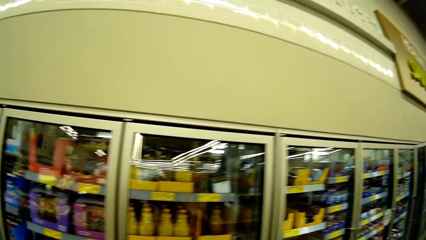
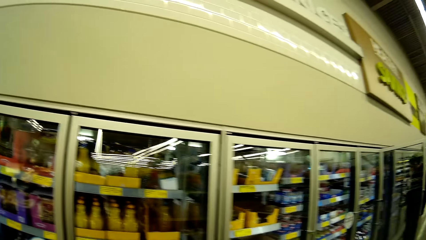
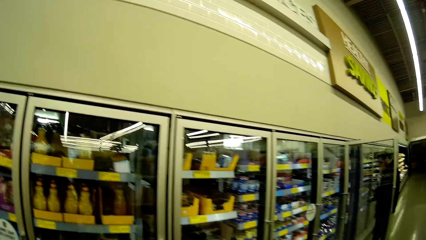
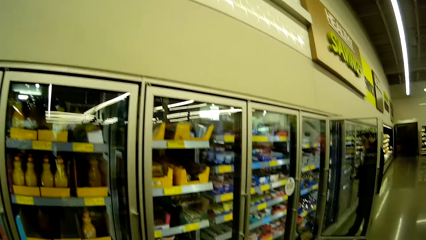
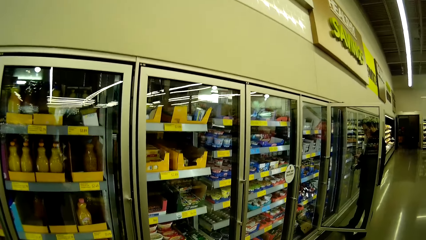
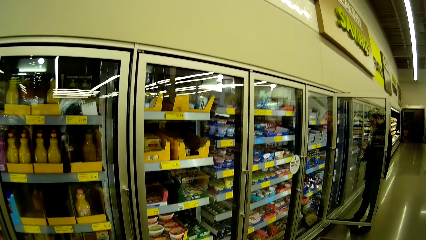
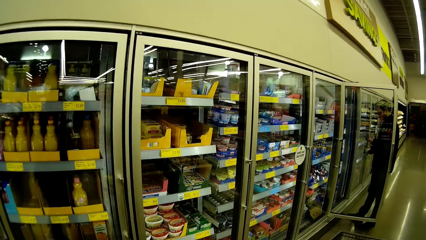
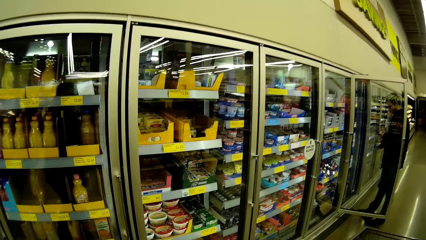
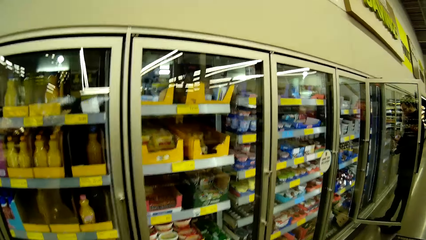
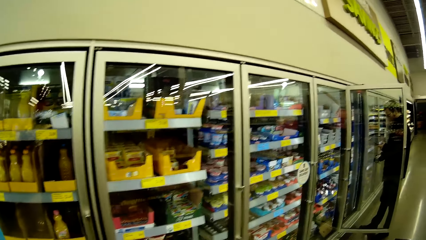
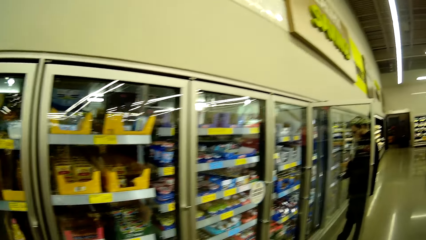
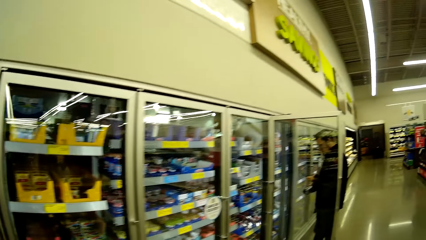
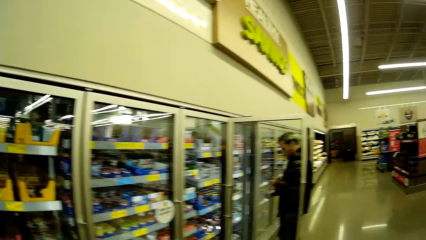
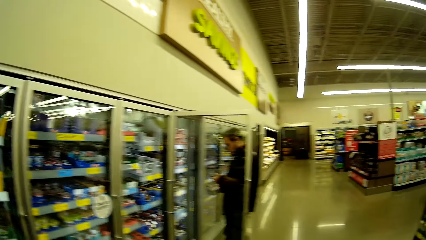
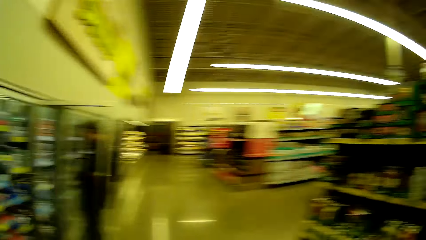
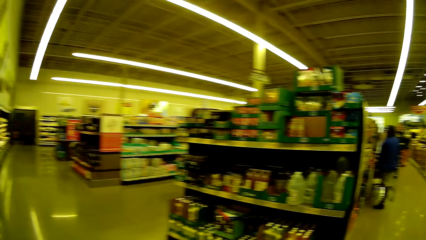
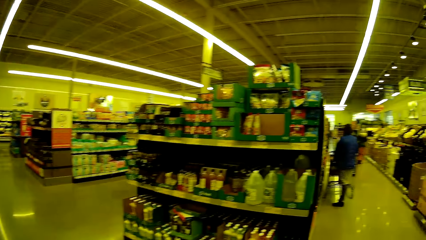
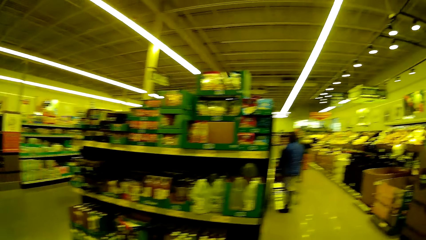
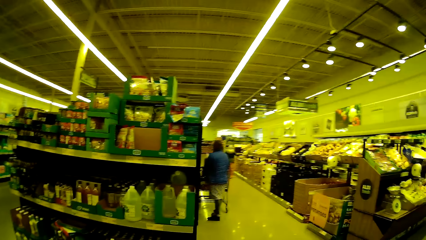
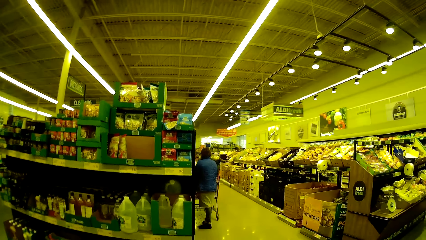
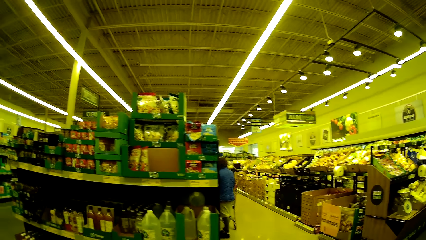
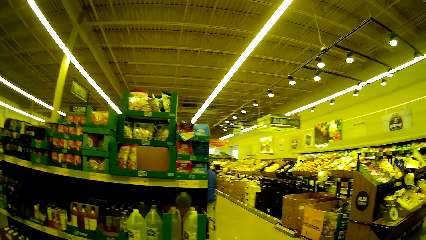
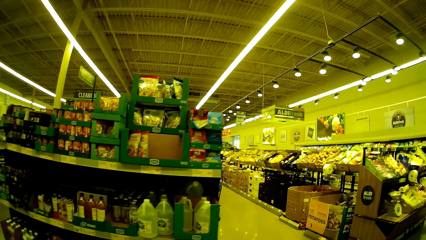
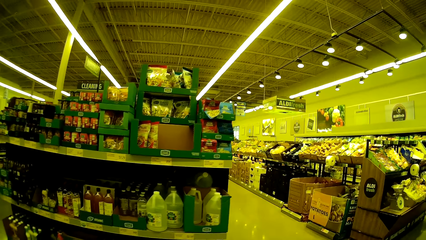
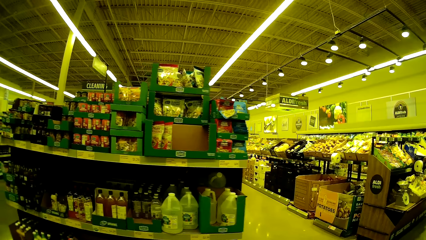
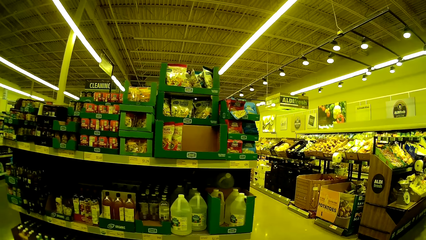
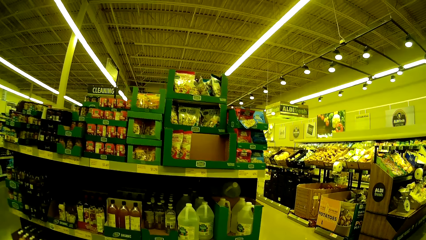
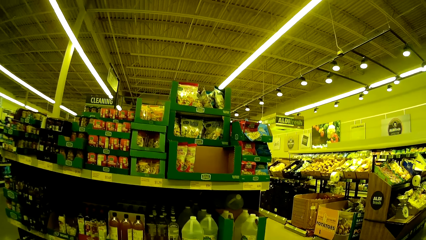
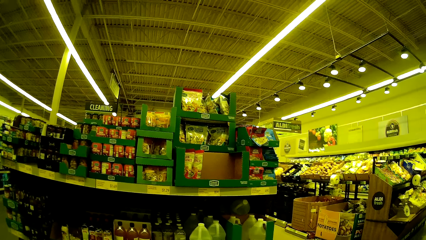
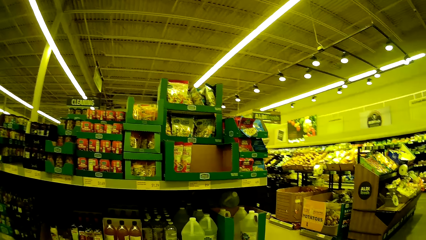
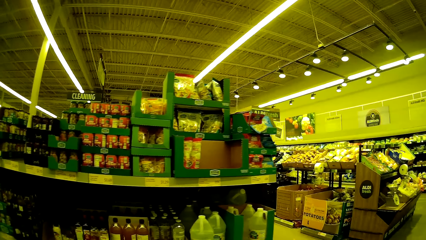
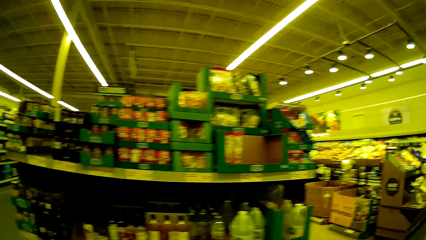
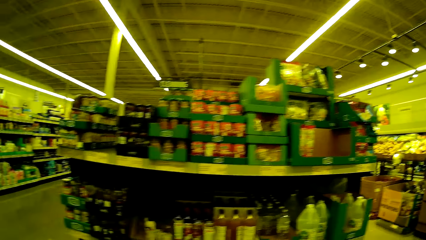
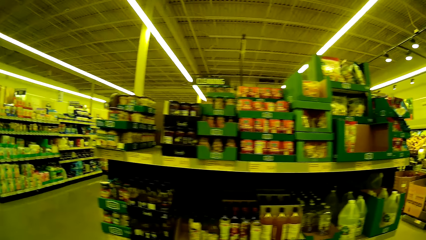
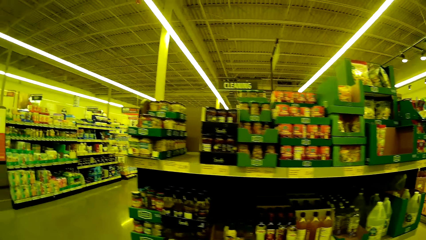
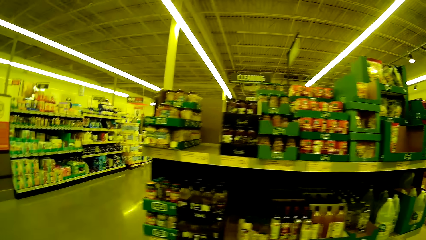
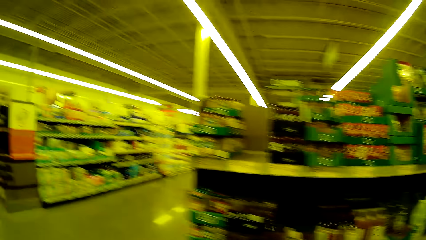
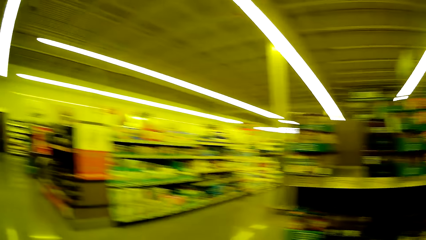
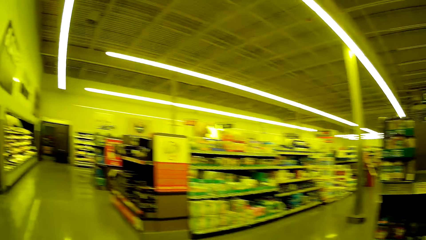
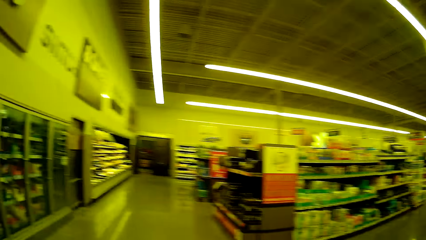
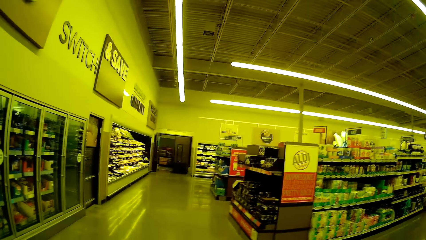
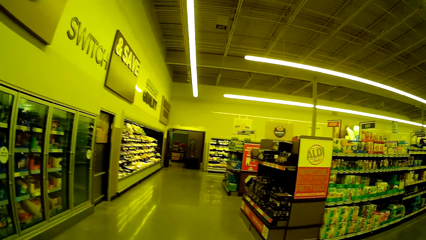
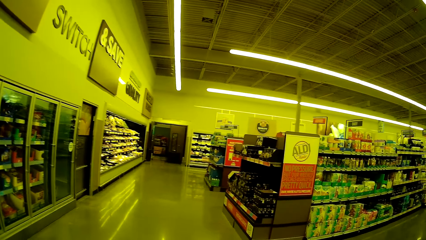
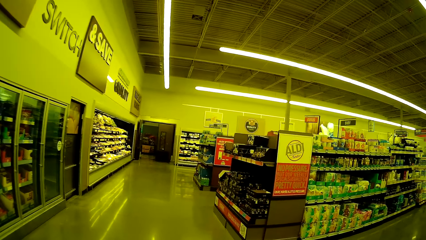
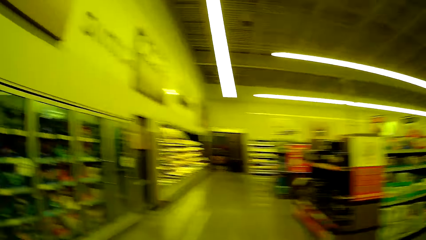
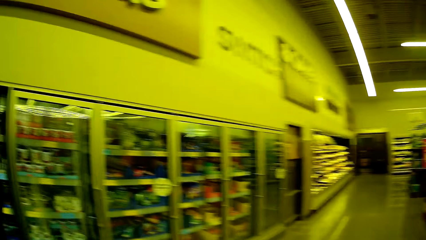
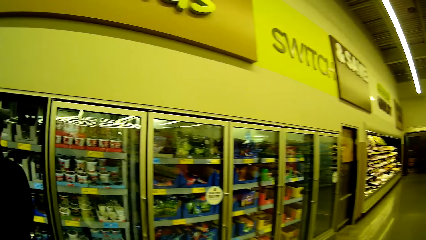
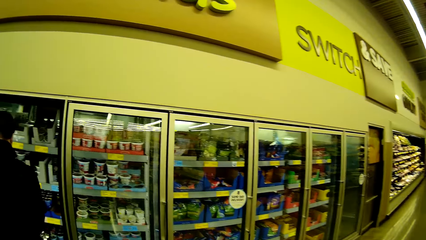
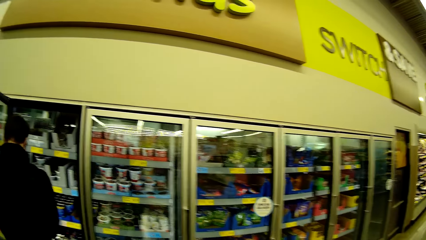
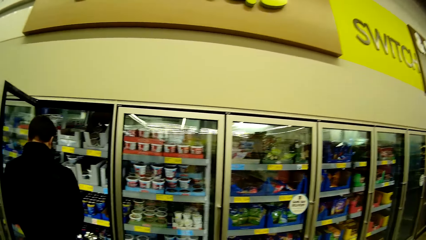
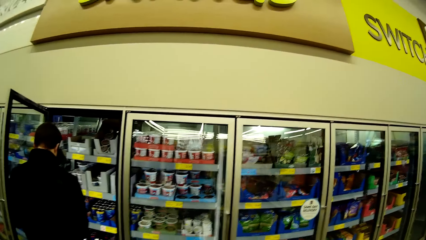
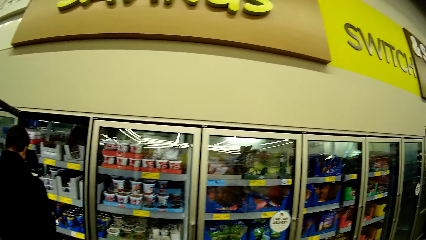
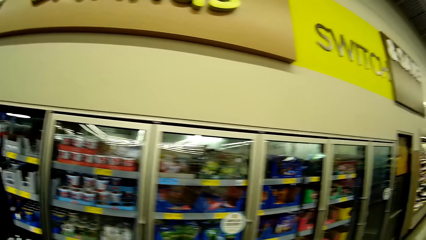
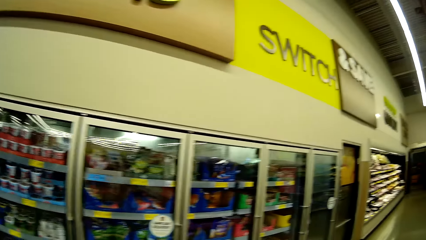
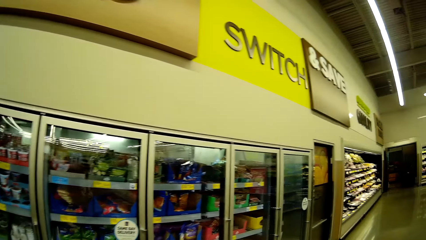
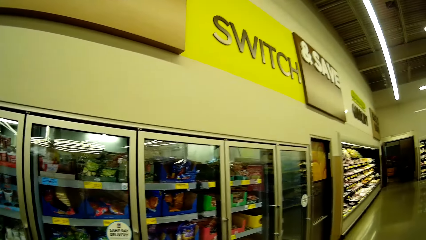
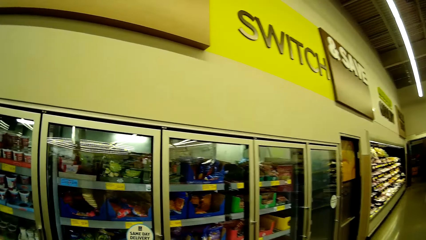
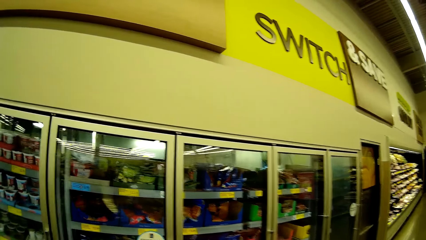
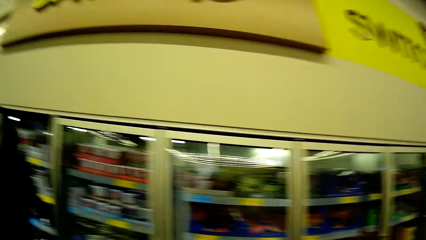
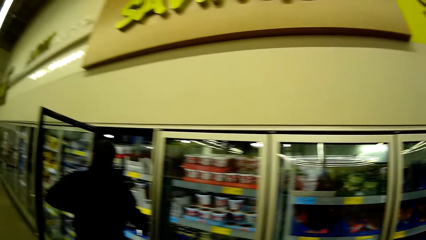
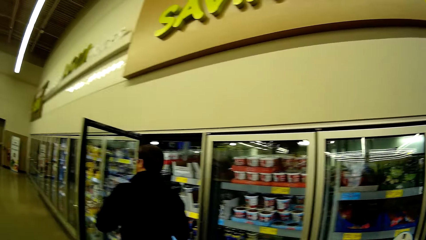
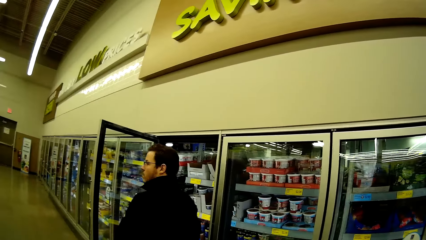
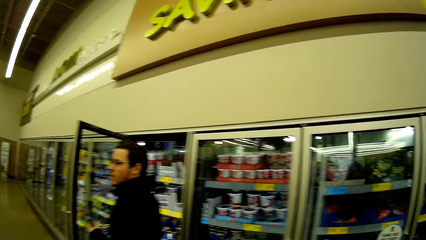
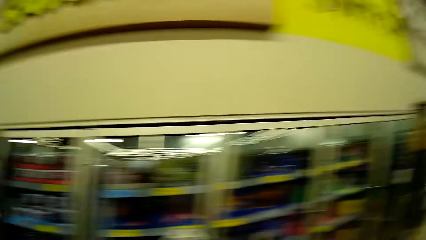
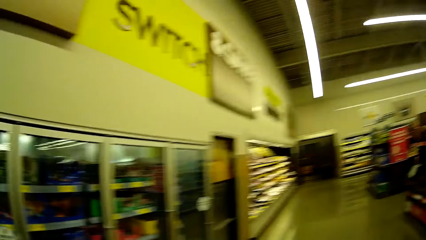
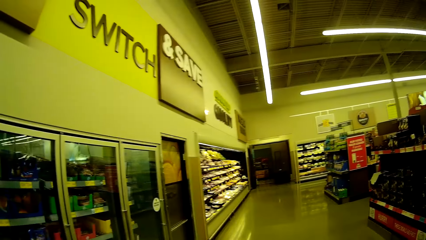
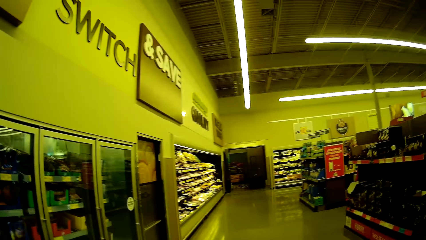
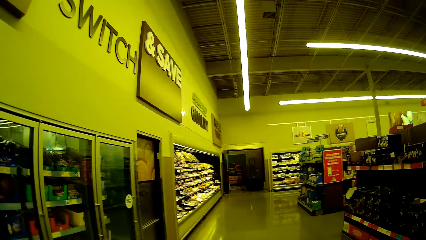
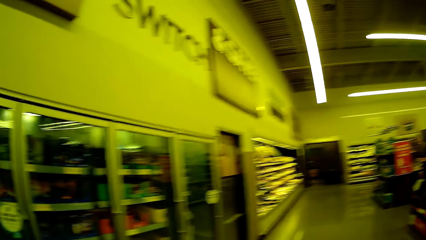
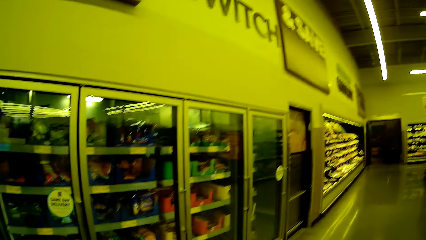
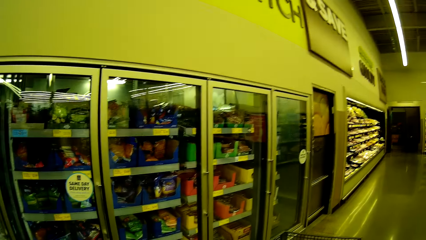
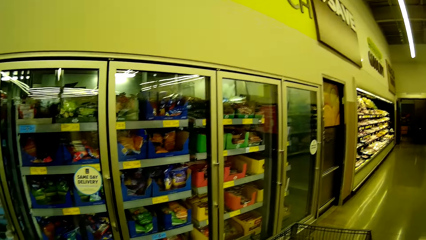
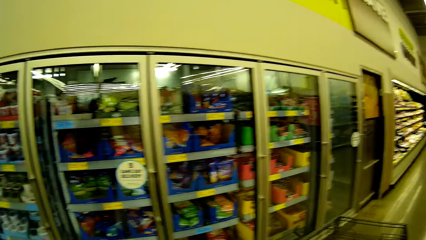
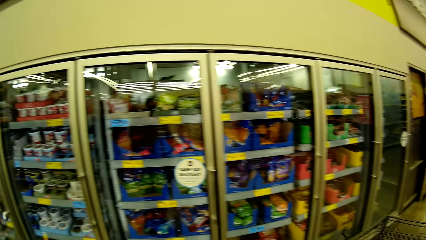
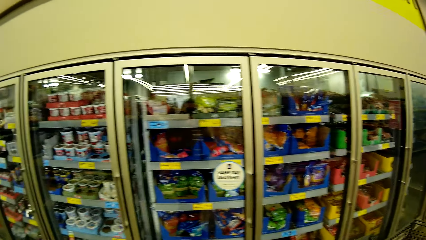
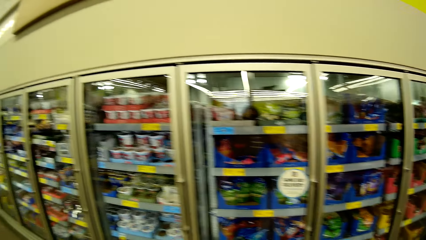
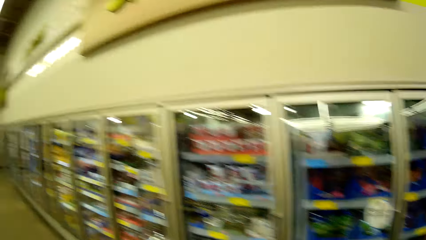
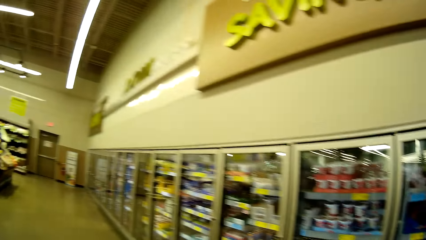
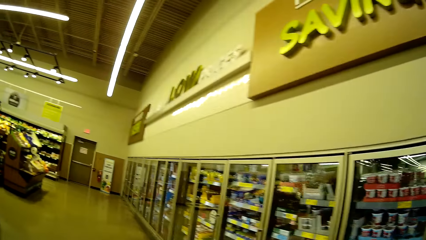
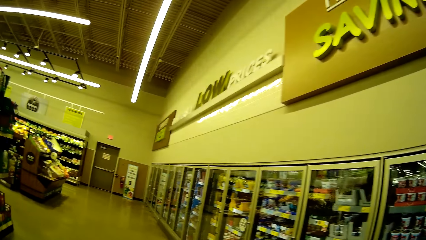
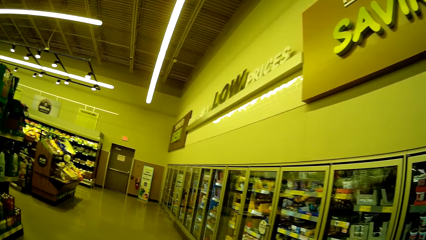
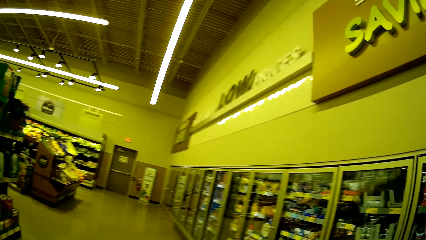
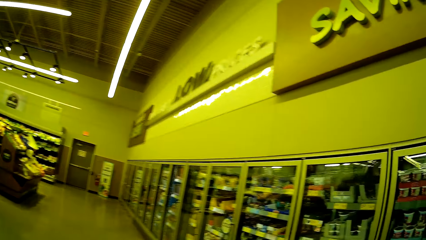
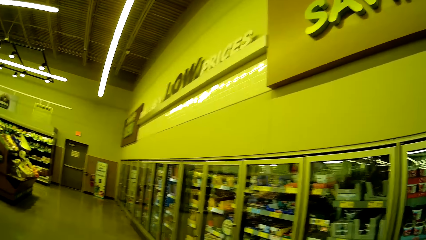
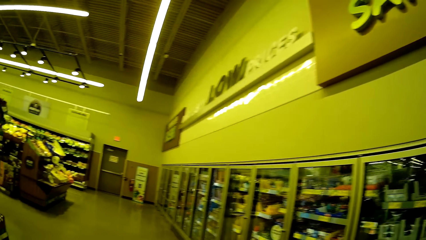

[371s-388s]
The camera wearer turns around, looks around, and stares at the items on the shelves. They walk in the supermarket and look around. They look around again.
